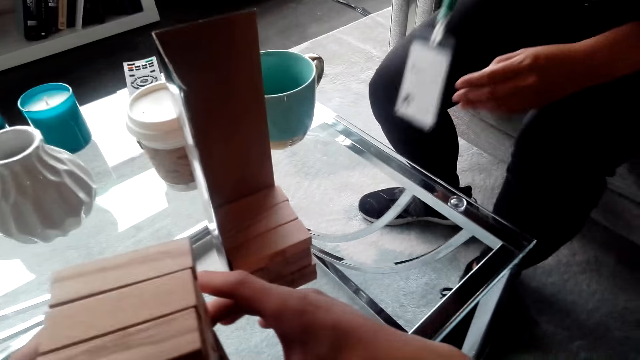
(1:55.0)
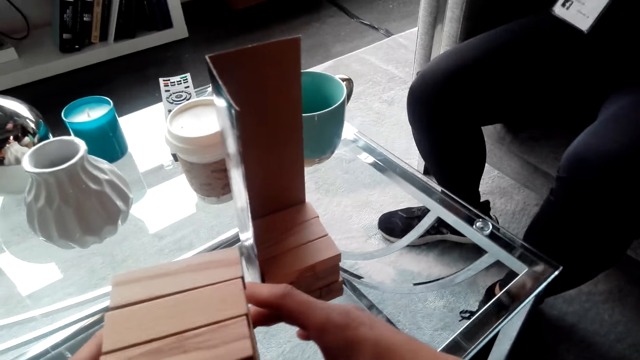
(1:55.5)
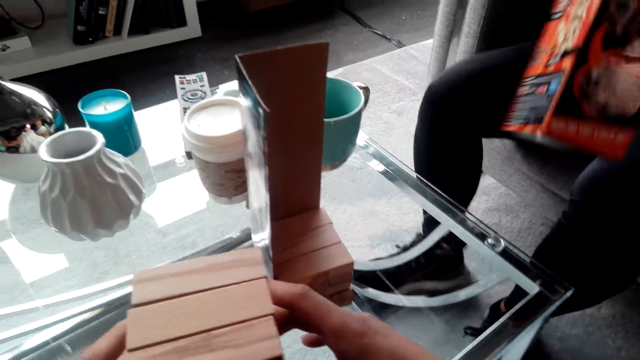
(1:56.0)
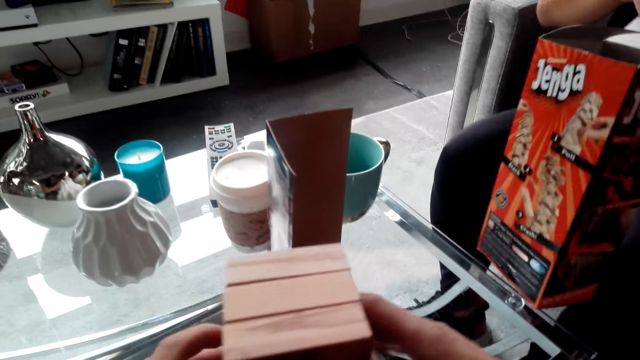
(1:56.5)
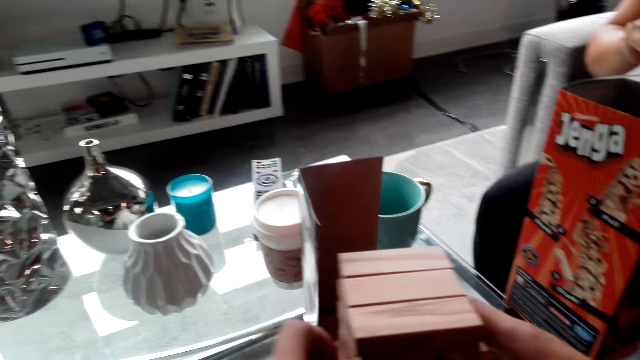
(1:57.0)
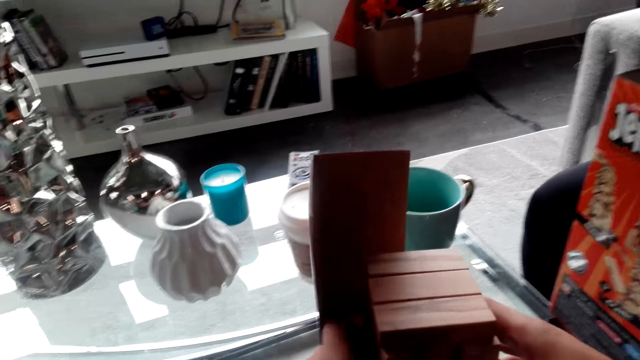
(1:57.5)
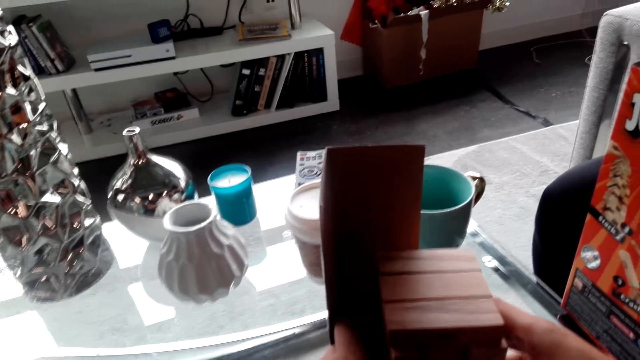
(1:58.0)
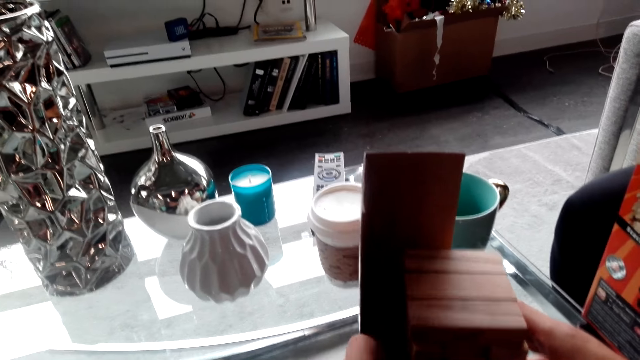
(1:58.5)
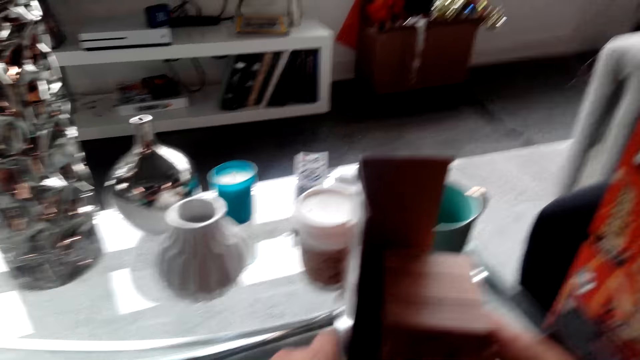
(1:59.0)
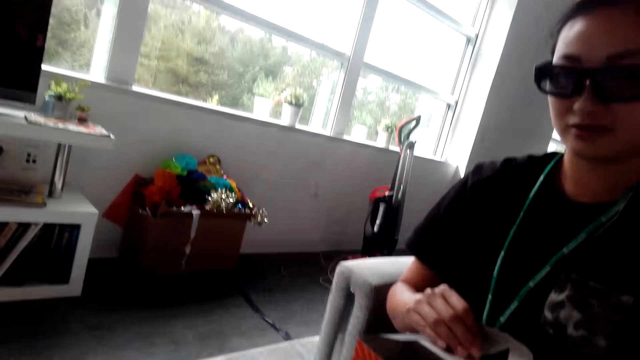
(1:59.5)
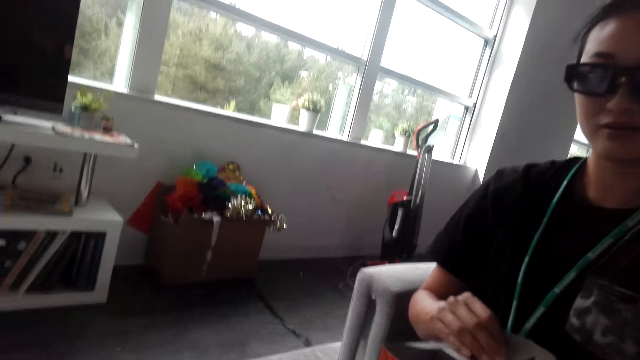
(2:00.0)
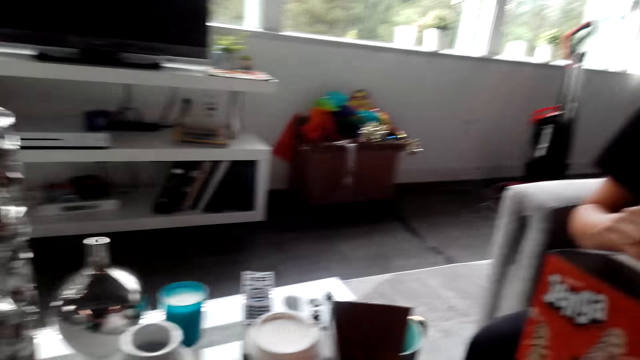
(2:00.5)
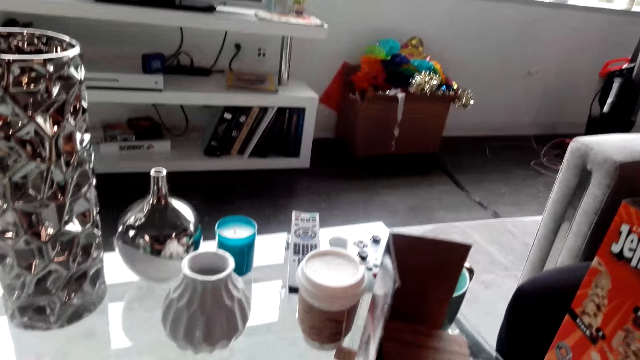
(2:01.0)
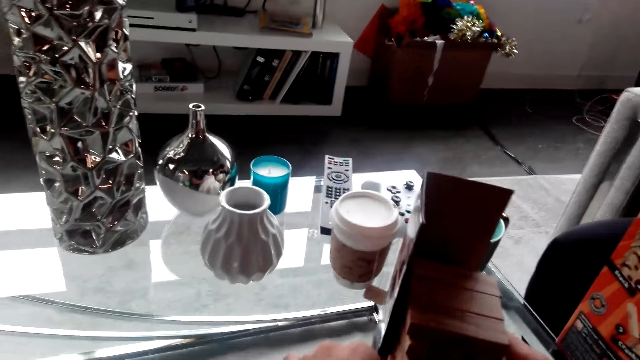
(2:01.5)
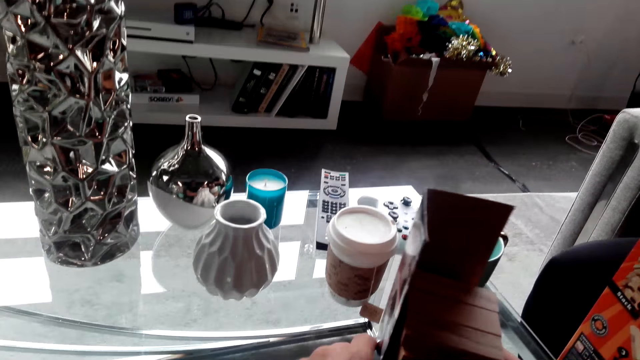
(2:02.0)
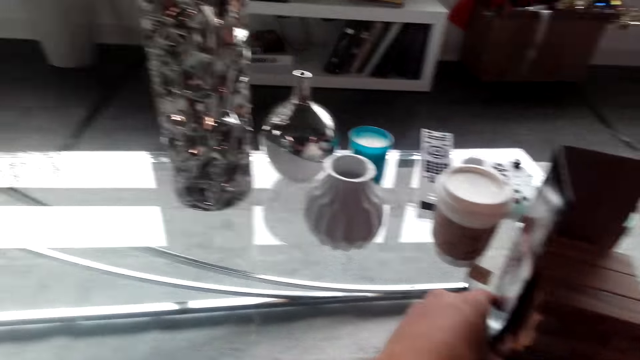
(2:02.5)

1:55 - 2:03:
A lady picks a Jenga wooden block box. The camera wearer arranges Jenga wooden blocks. They move the pallets to another box.

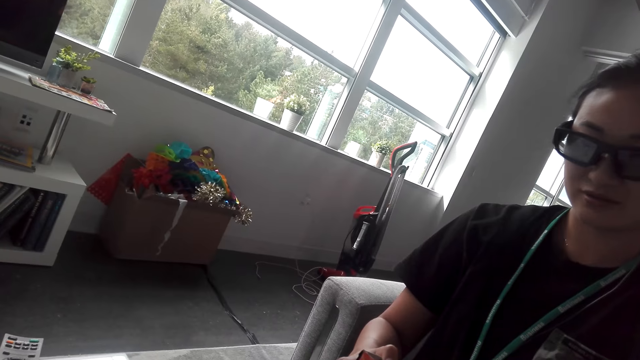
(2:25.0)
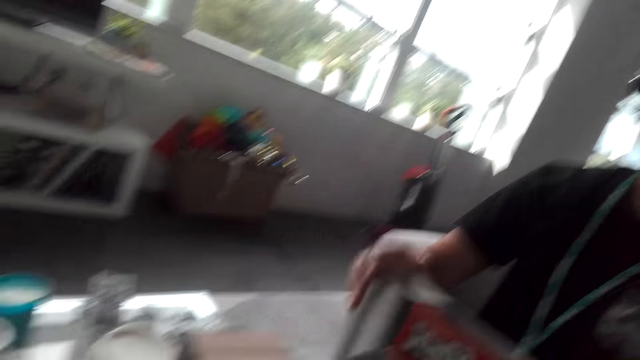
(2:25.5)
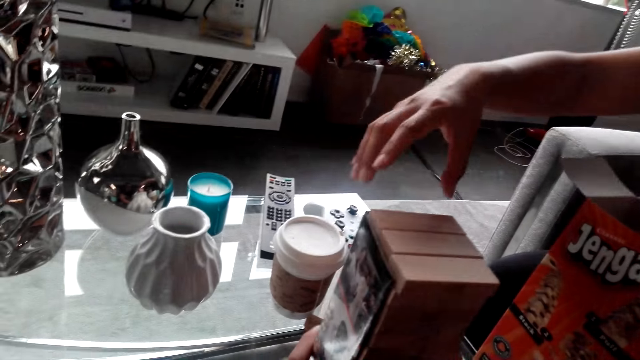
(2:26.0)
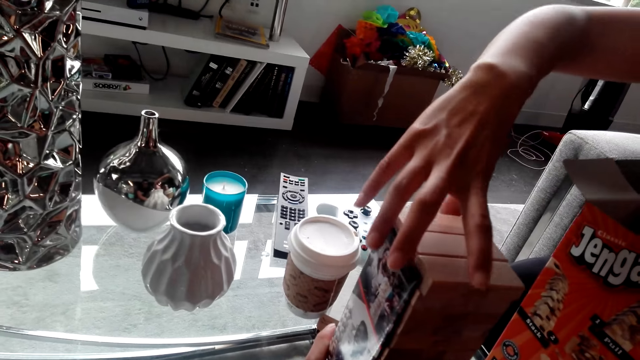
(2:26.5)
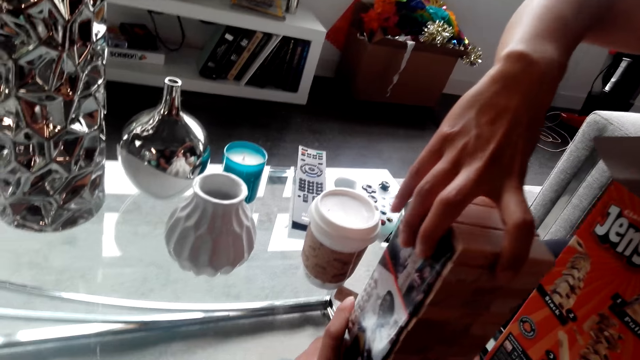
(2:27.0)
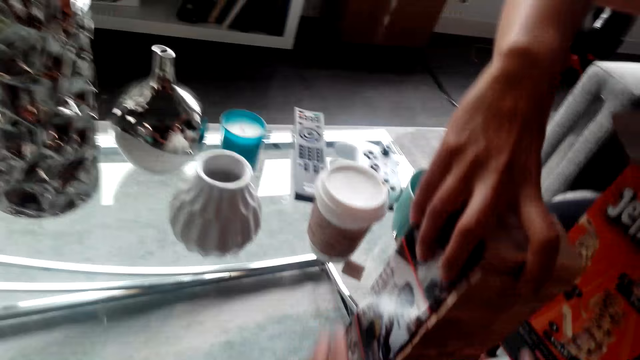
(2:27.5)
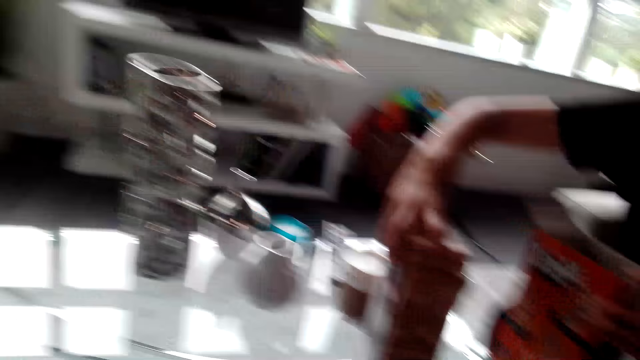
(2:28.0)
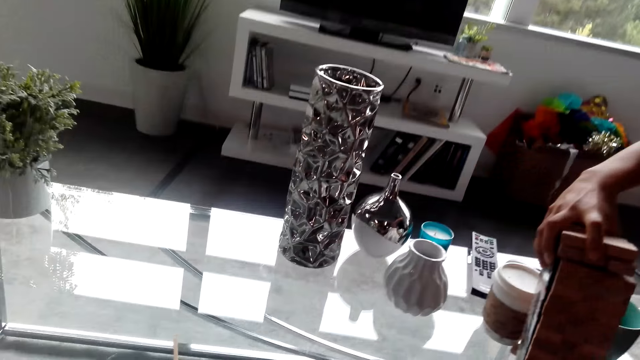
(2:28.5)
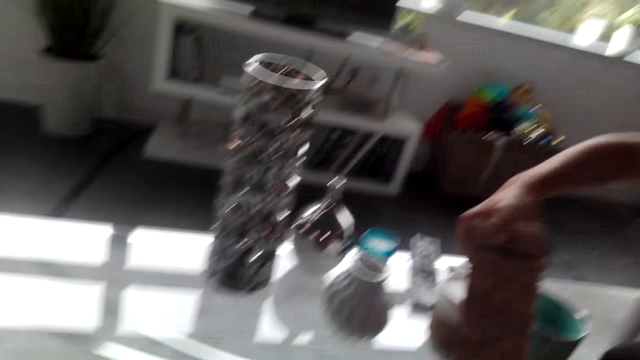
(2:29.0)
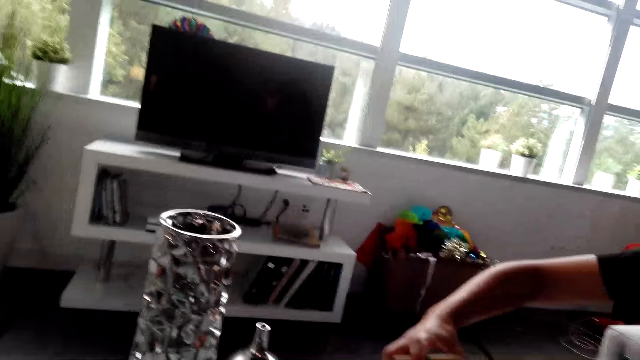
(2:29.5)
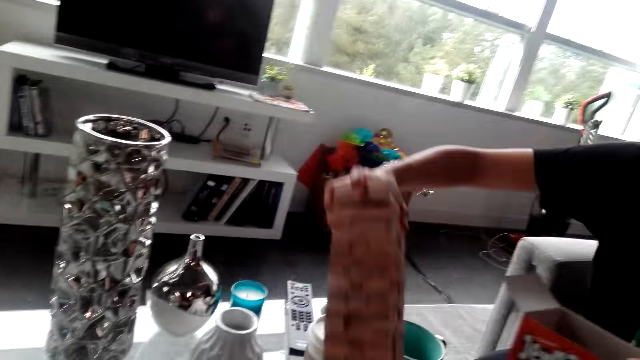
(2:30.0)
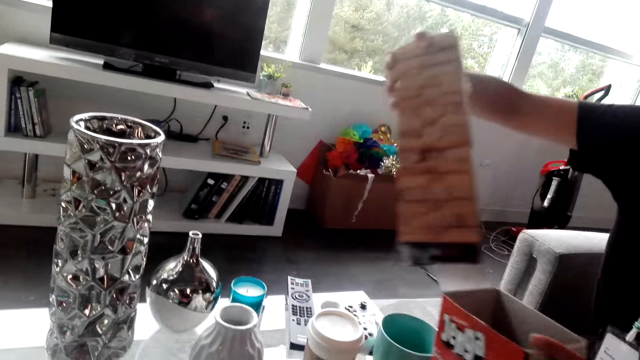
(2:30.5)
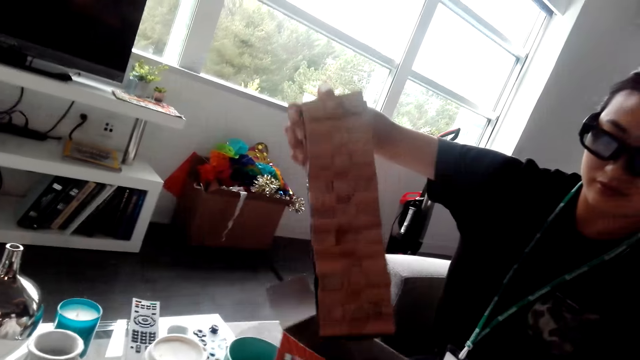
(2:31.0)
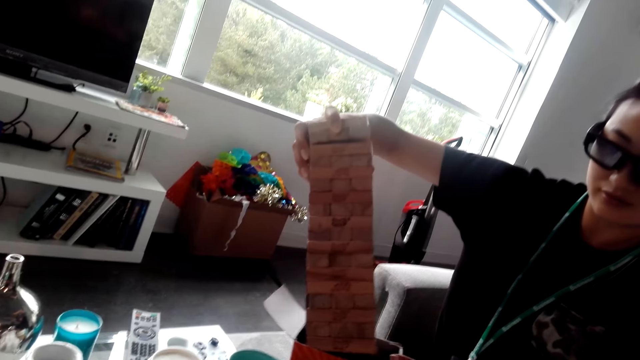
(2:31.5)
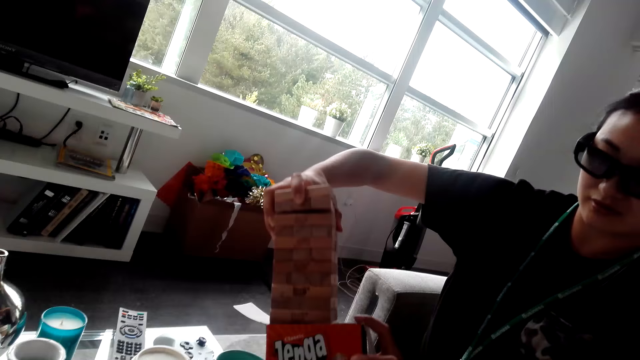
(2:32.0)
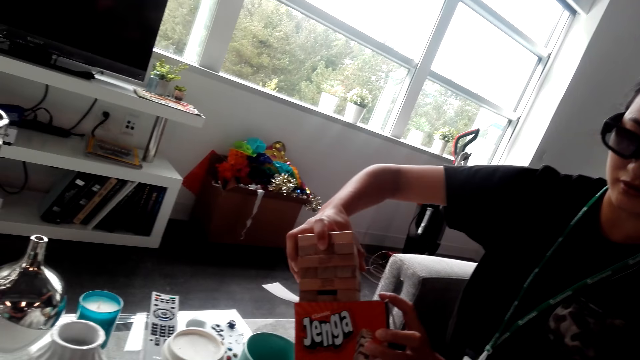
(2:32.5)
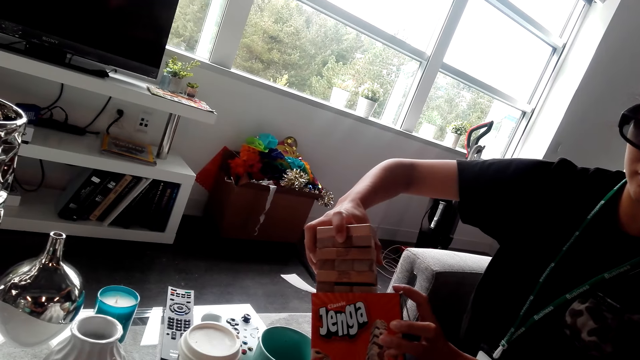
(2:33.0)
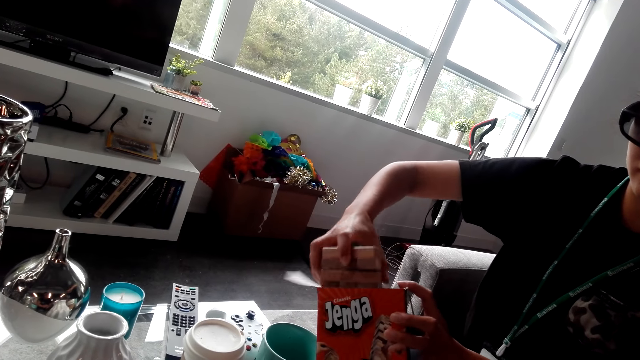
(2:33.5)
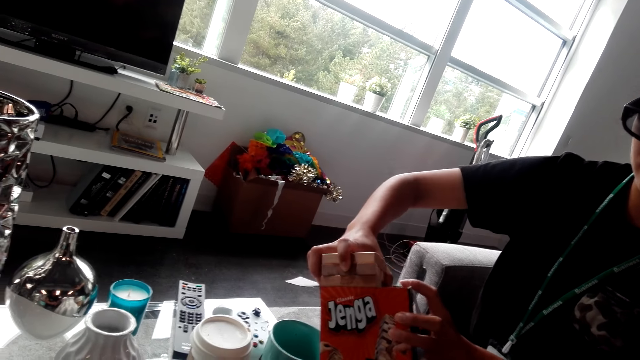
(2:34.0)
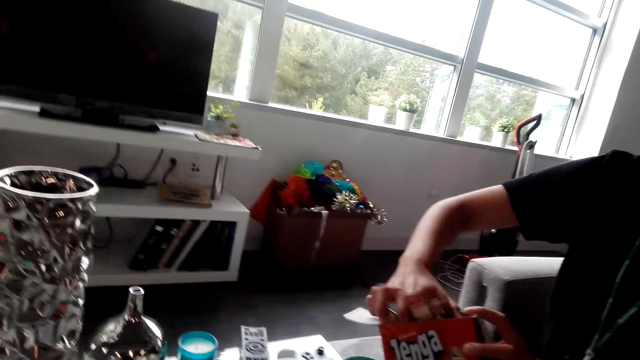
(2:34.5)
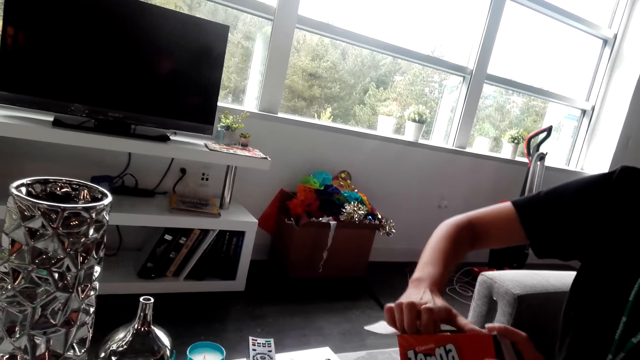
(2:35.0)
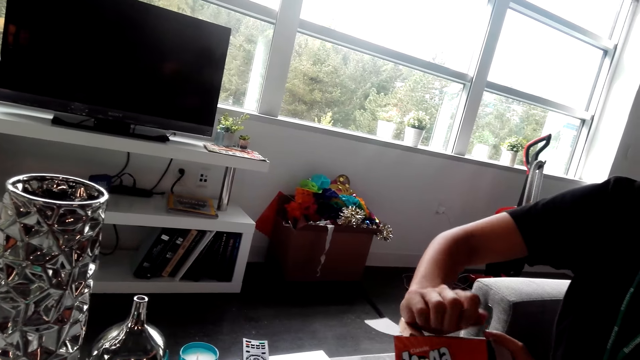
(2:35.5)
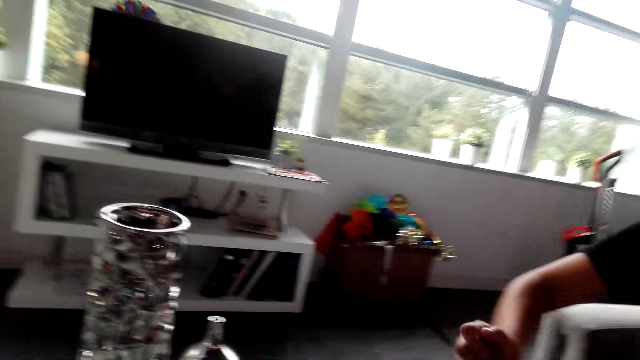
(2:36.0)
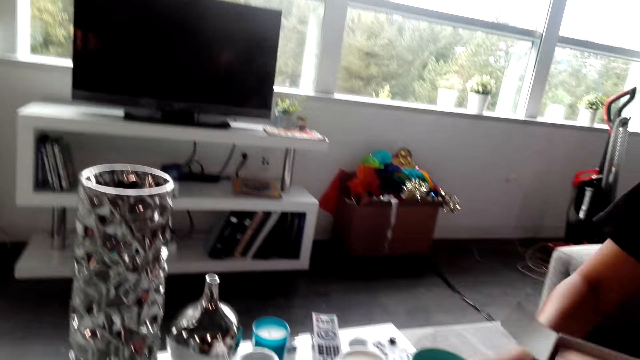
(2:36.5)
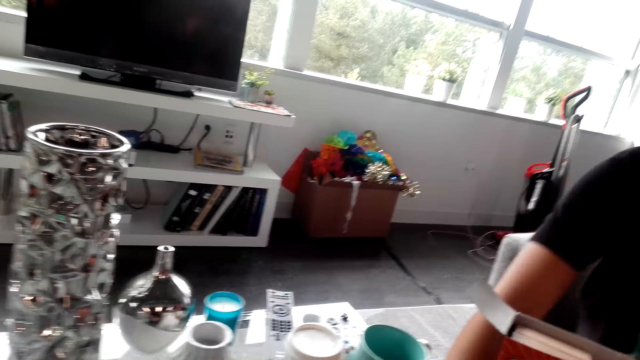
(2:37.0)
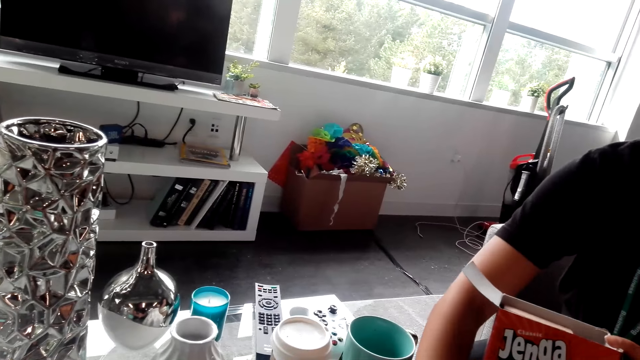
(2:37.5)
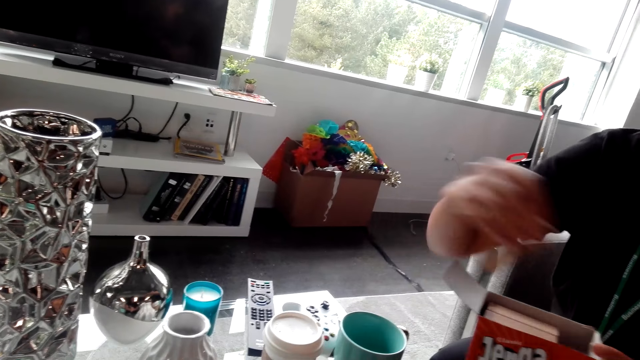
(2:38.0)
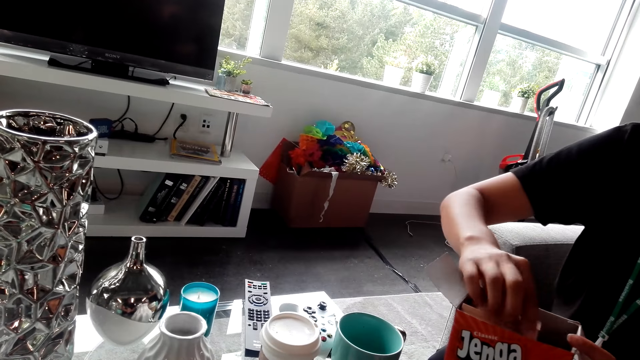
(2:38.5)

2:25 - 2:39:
A lady puts a Jenga wooden block in a box. The lady collects the pallets and inserts the pallets in the box.
